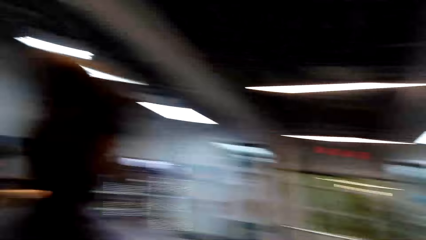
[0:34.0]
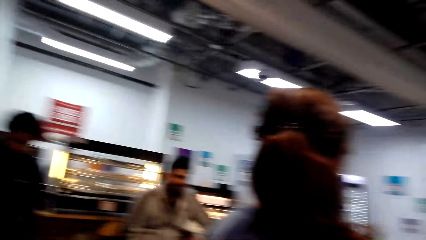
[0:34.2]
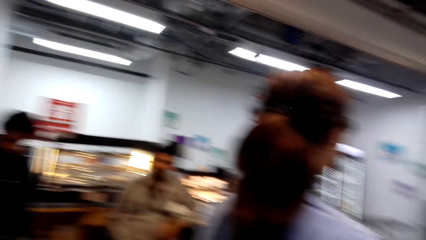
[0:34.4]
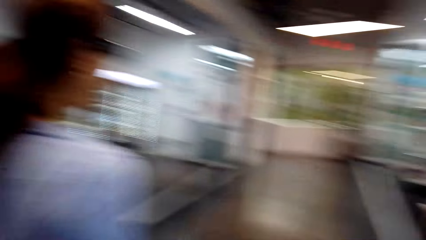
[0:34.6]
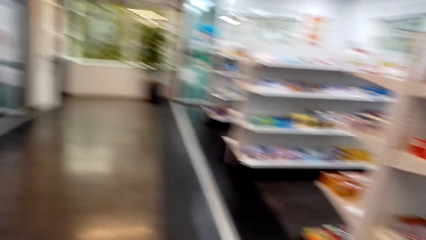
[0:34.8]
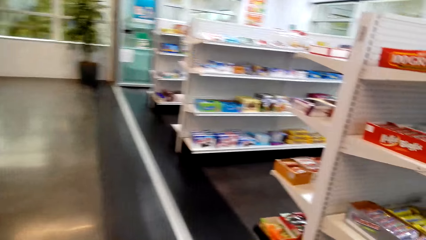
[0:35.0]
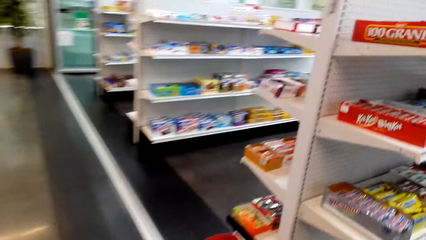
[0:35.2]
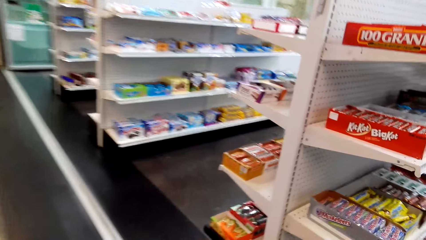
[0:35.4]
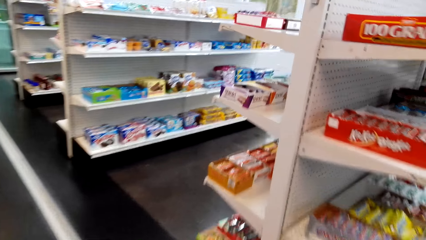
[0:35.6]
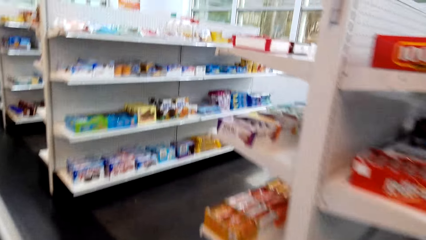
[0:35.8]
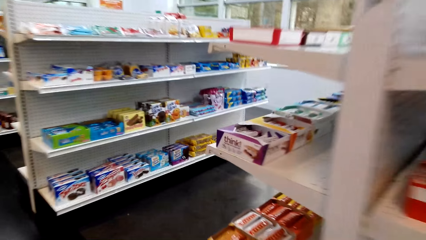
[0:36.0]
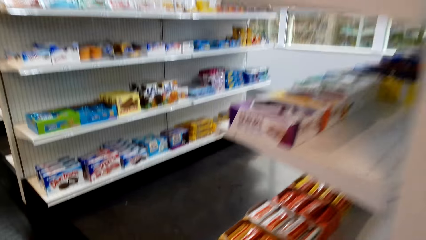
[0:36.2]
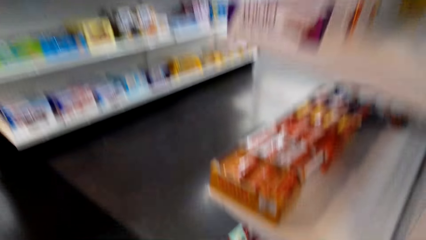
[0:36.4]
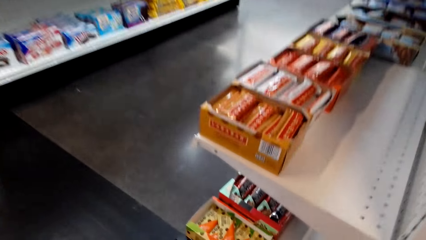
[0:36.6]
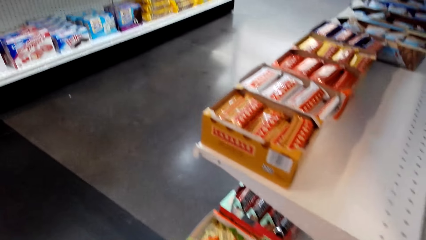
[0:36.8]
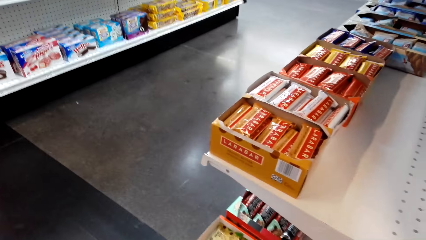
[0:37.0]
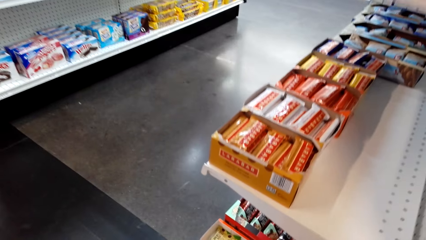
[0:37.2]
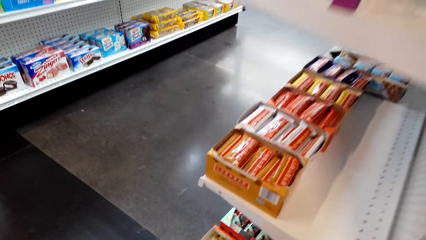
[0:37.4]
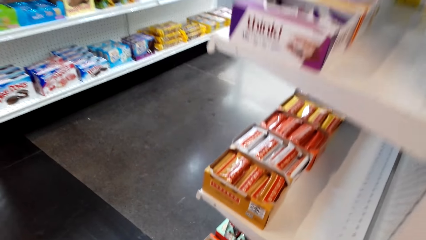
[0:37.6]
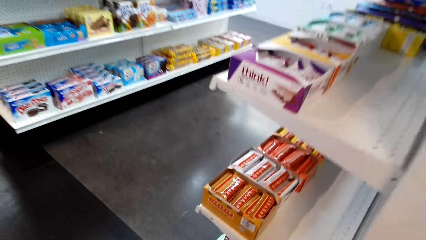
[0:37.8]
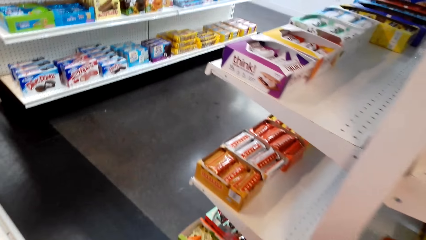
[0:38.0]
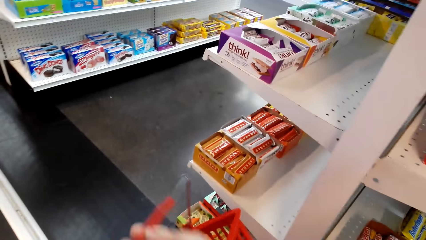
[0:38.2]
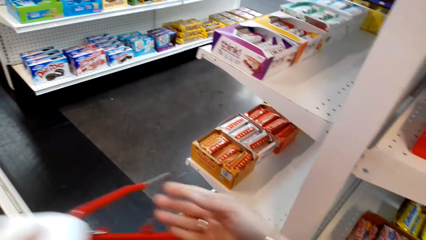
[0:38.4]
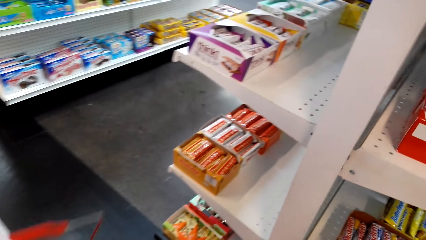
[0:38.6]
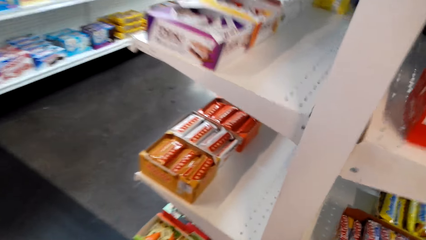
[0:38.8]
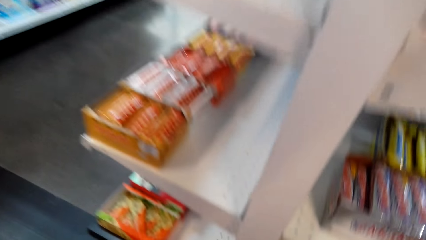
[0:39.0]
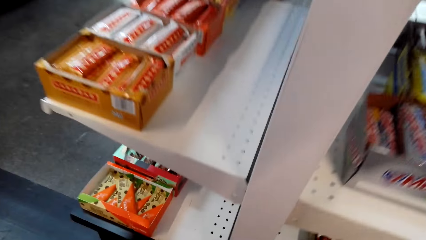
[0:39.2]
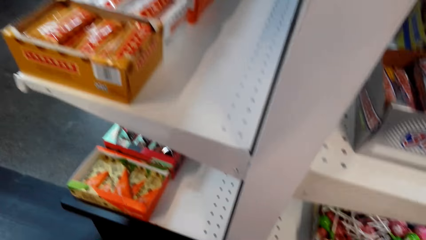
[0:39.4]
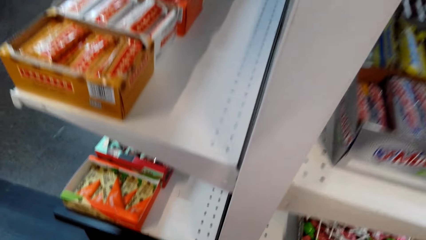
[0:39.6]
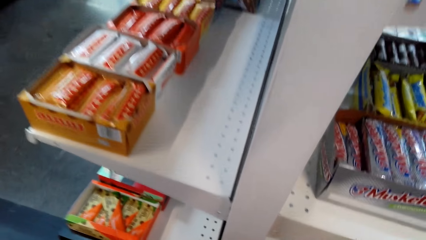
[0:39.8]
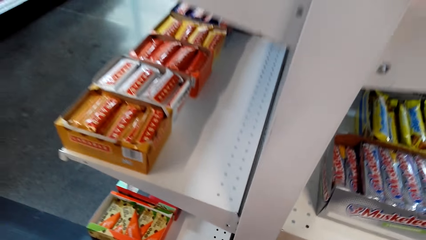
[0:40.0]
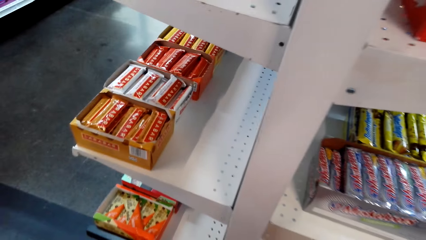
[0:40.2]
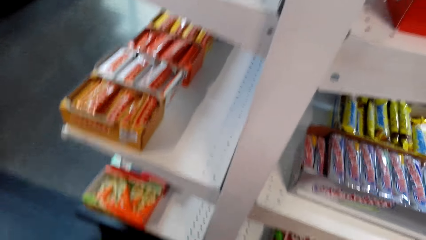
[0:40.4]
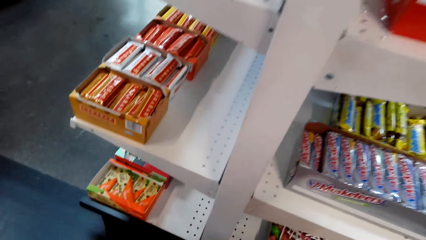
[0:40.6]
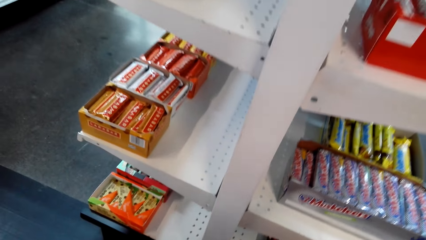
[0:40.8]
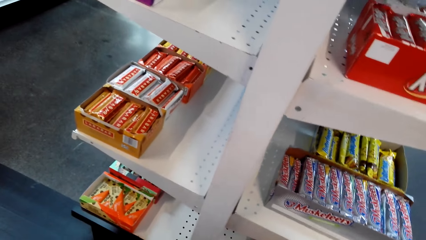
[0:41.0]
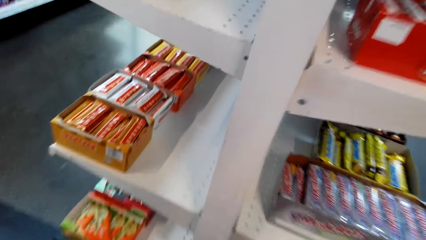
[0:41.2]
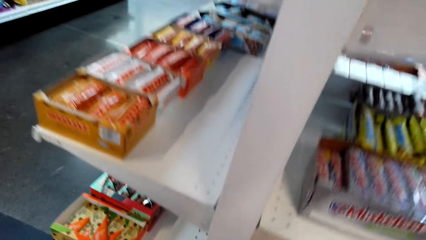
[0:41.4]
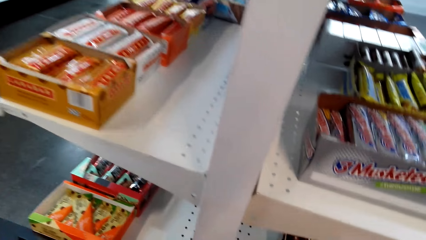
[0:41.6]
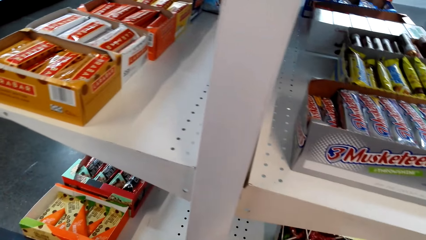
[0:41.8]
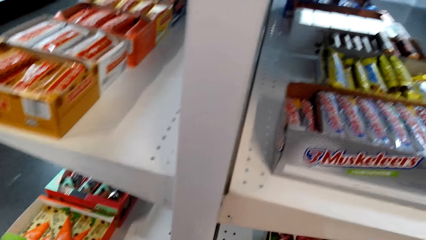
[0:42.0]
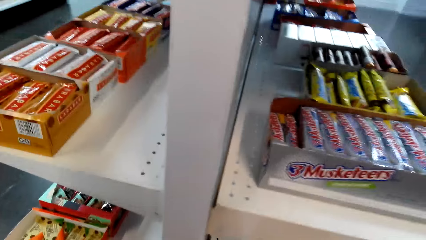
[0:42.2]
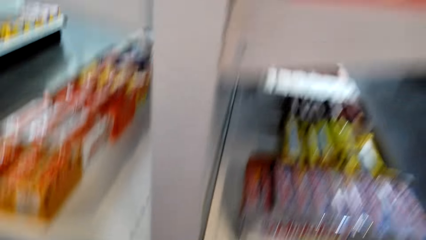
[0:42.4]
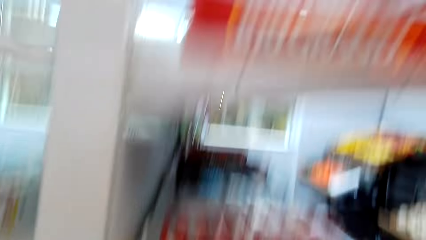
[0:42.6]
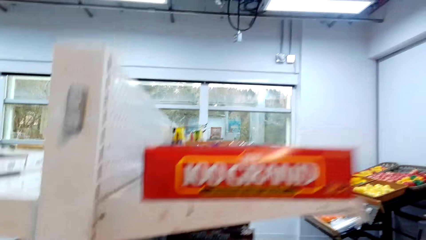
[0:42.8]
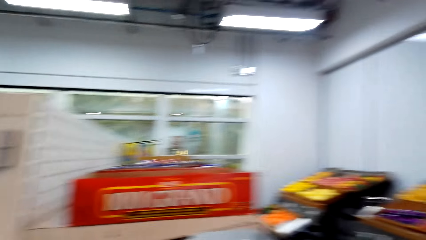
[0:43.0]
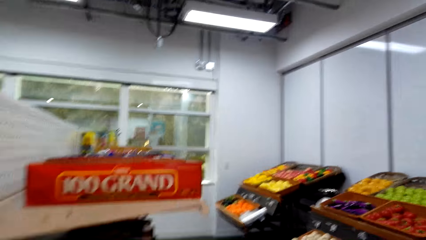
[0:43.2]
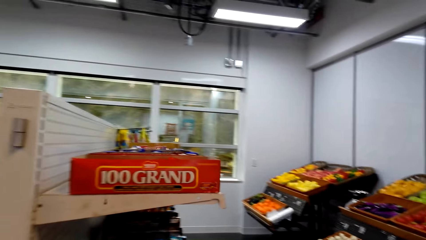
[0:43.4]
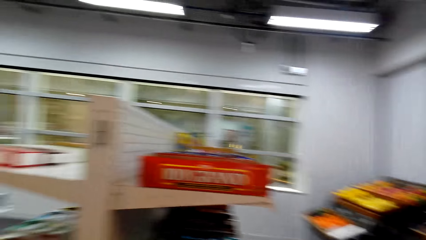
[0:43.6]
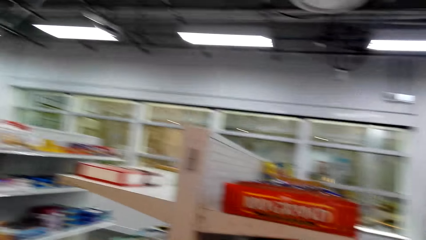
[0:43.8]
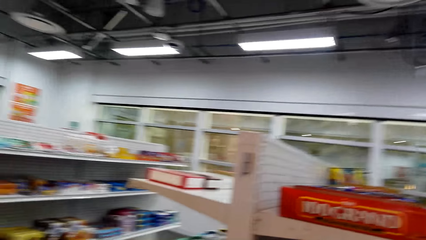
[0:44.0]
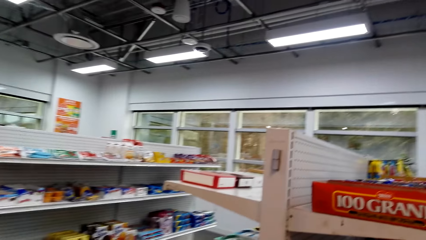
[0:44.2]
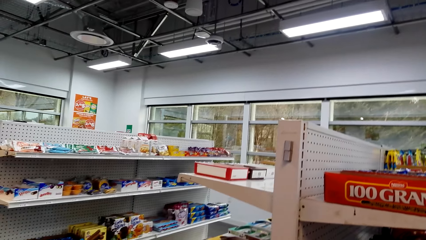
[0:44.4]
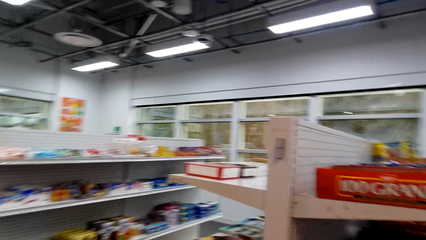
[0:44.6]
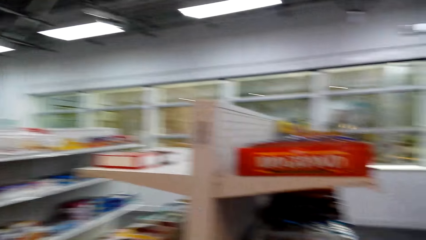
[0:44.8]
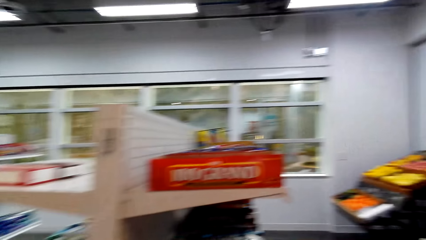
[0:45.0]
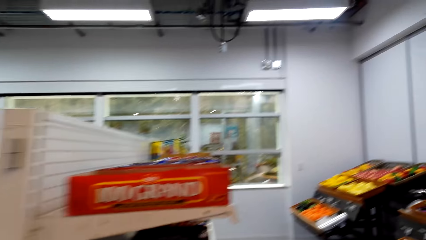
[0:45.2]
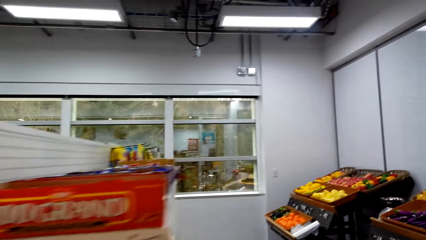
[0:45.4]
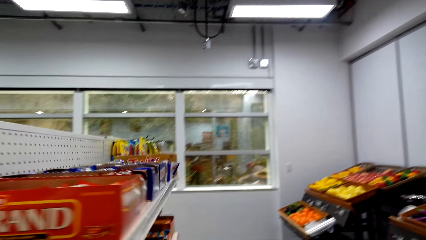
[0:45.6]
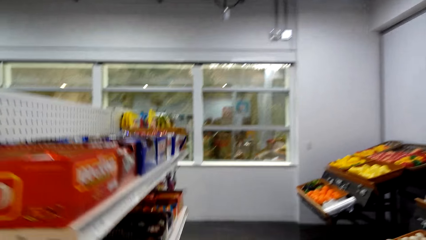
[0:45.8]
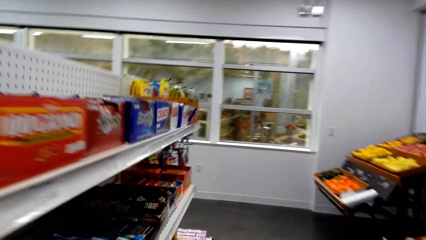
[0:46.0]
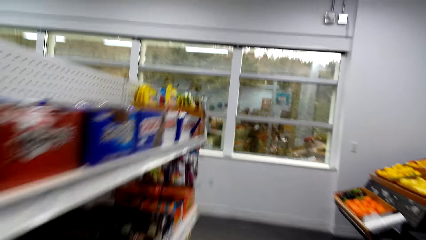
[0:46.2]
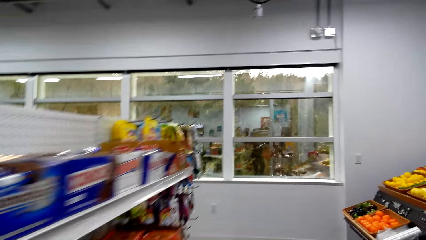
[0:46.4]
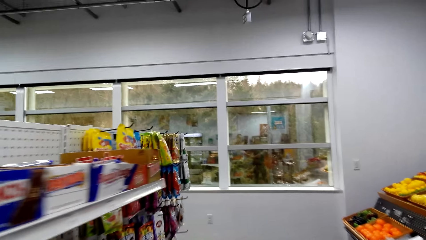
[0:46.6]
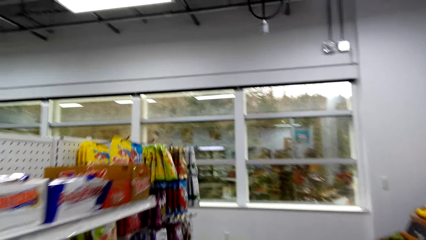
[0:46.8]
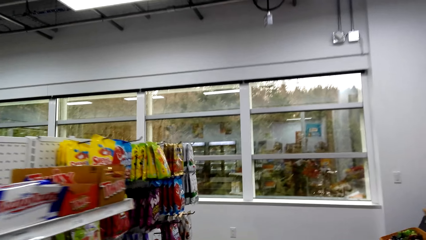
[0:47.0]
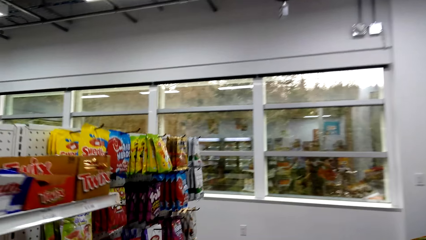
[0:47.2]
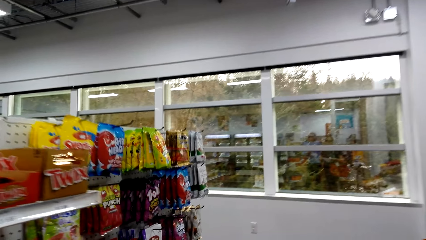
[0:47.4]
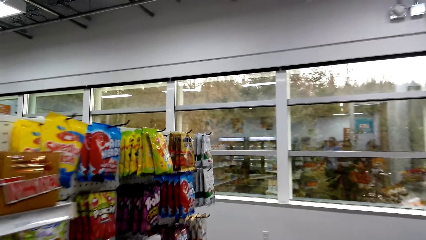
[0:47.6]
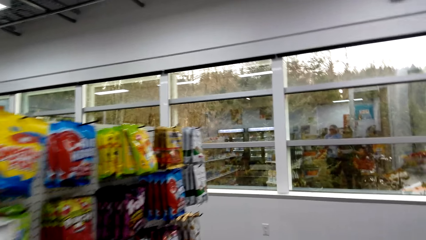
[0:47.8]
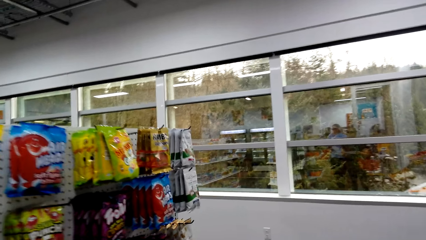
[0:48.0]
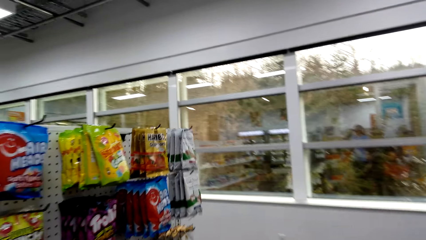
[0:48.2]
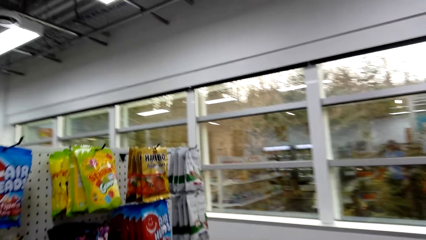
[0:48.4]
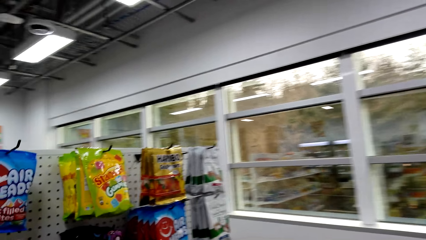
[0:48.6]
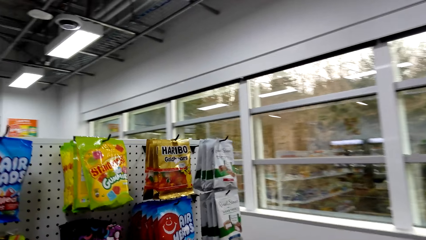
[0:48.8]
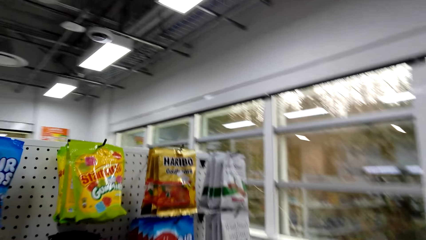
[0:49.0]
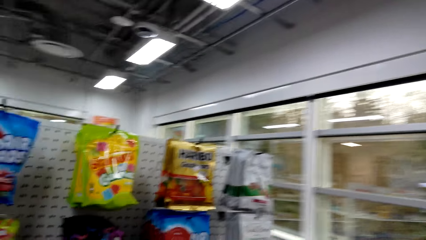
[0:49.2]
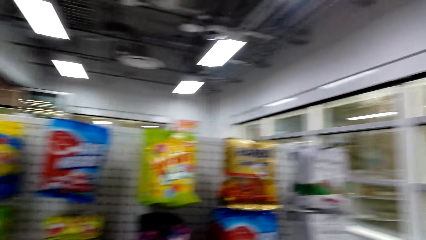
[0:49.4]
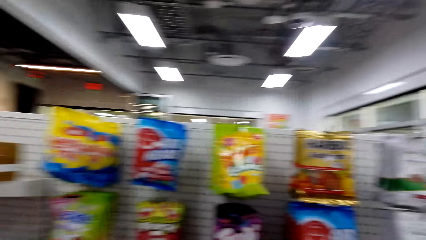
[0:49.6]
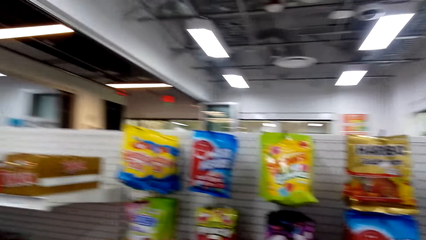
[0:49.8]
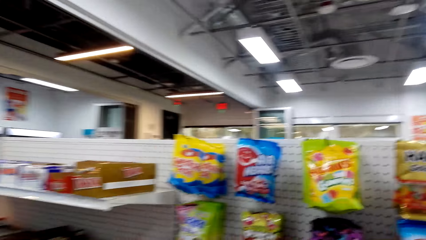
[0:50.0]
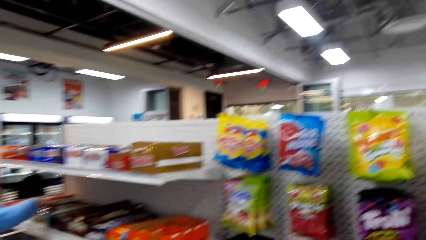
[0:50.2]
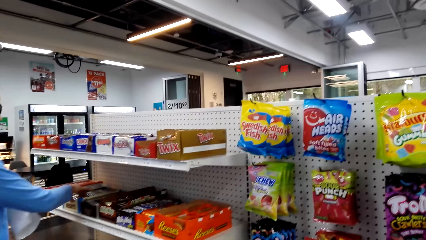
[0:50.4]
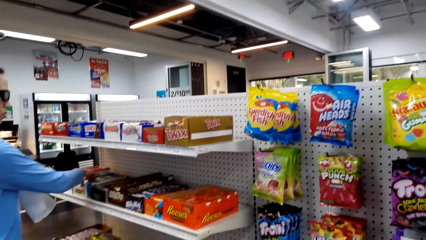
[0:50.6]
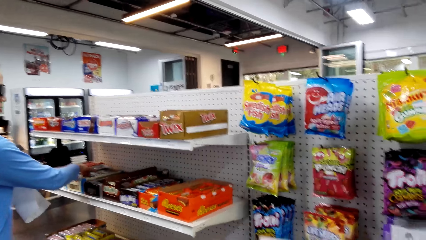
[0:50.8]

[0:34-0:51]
The camera wearer walks in the store. They carry the basket. They look around the supermarket. They walk around the supermarket.
